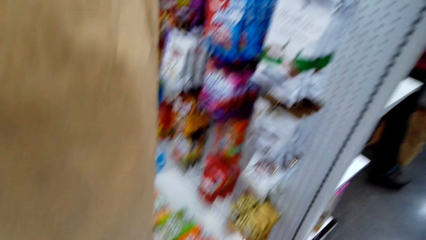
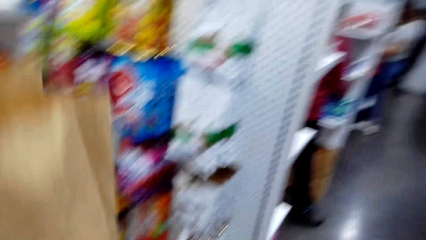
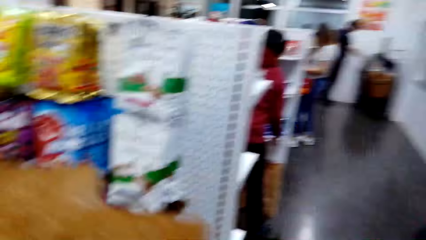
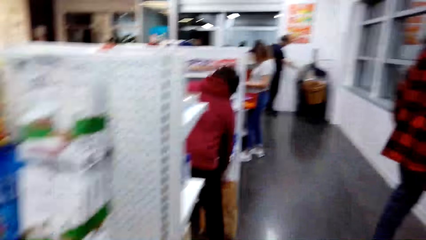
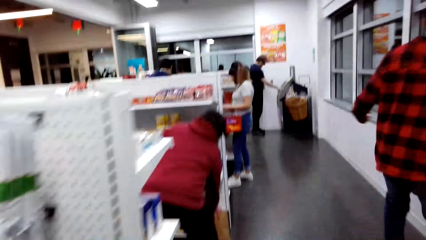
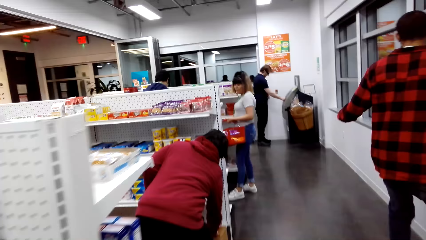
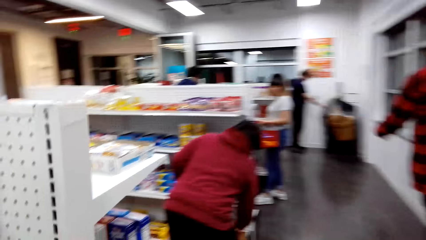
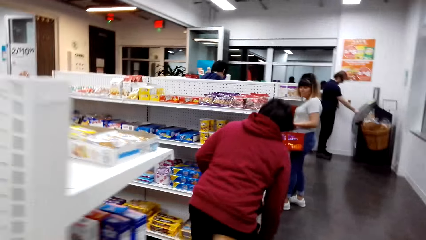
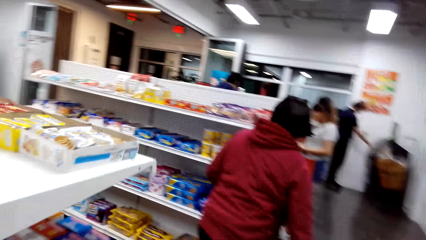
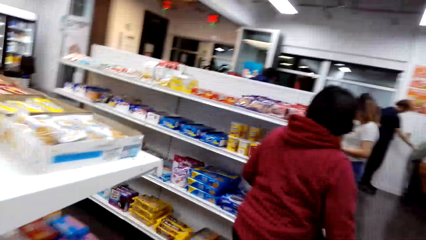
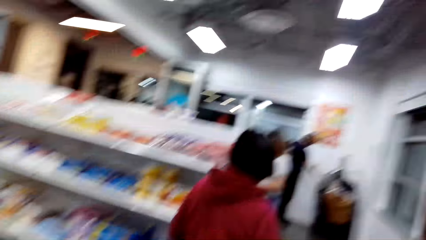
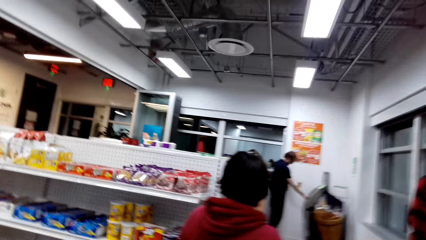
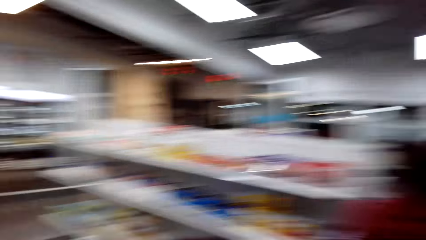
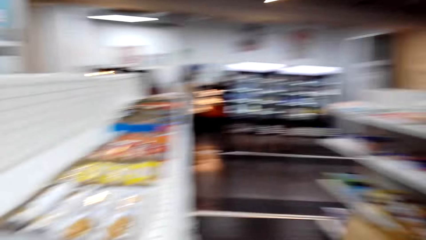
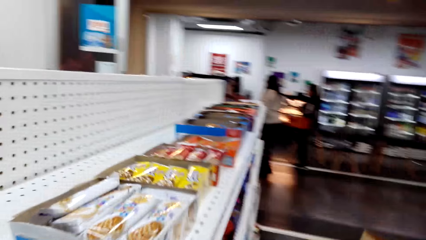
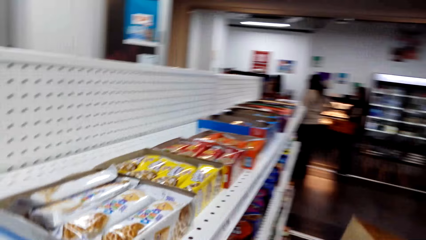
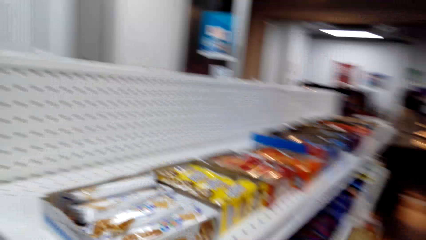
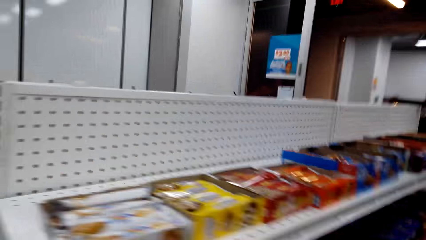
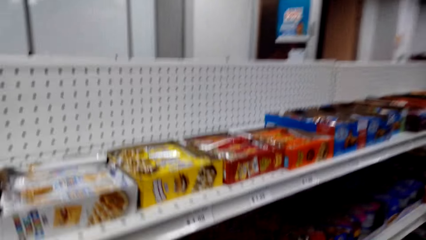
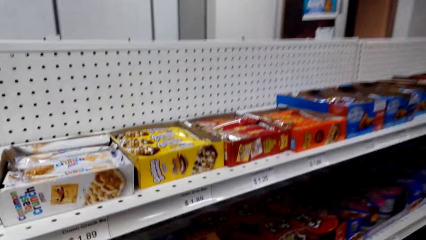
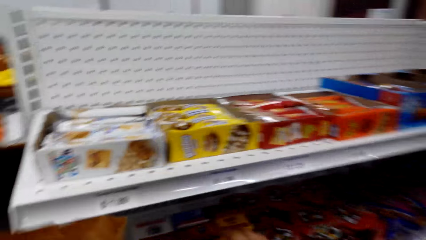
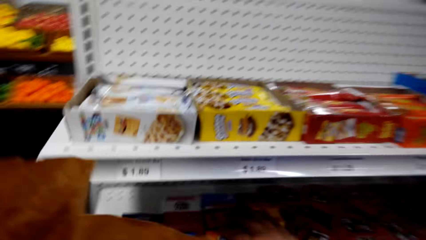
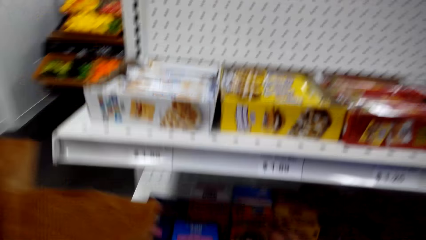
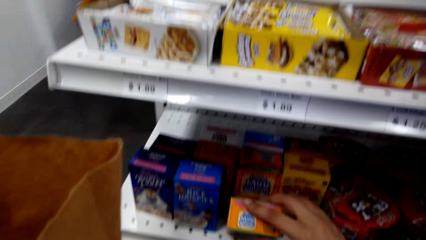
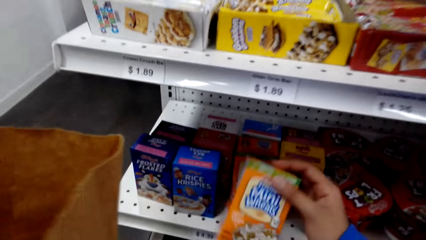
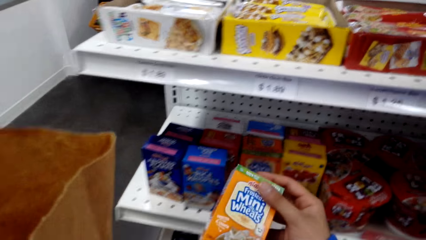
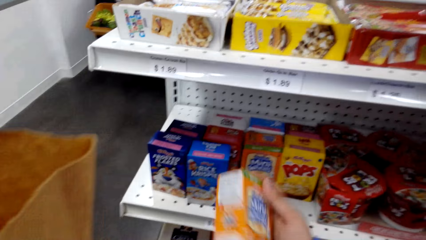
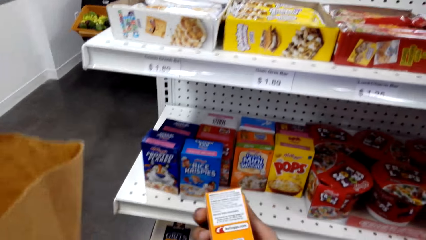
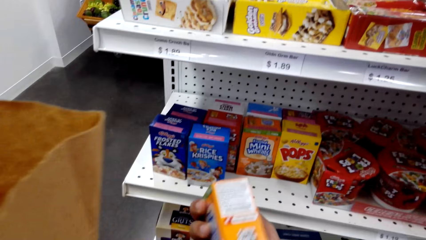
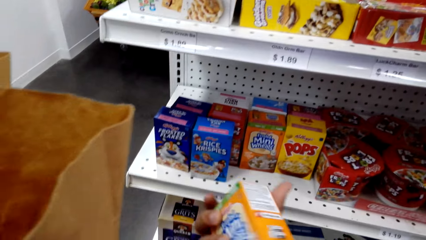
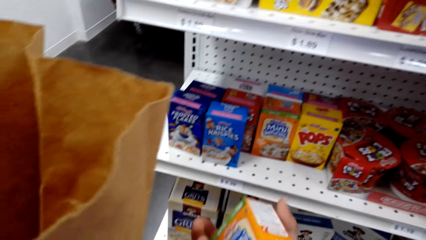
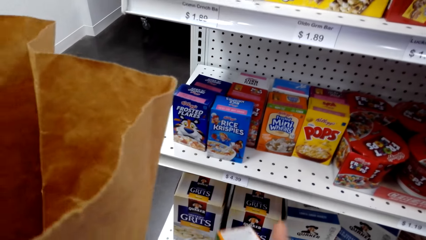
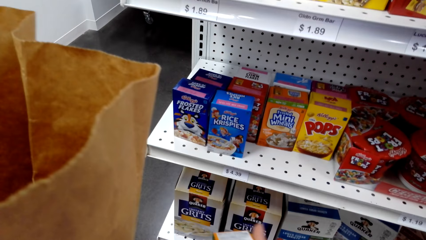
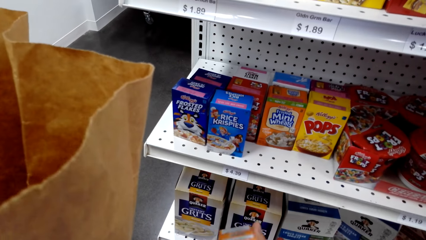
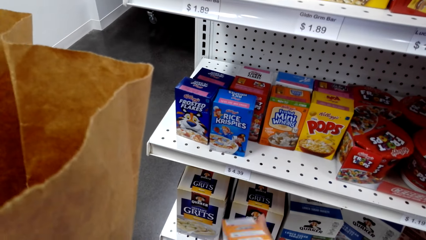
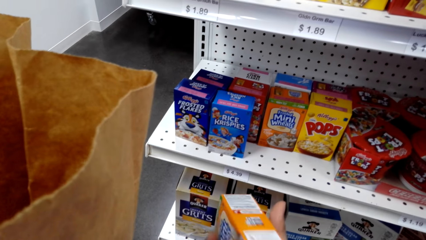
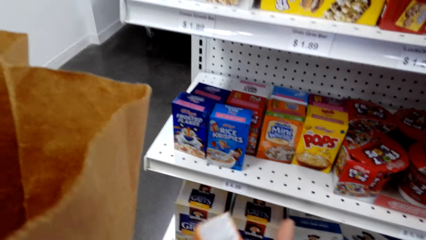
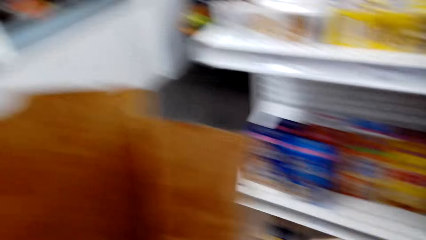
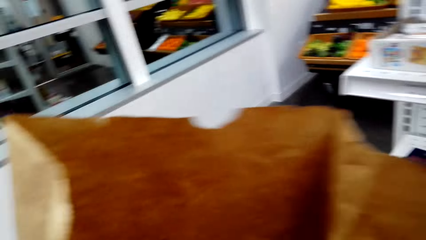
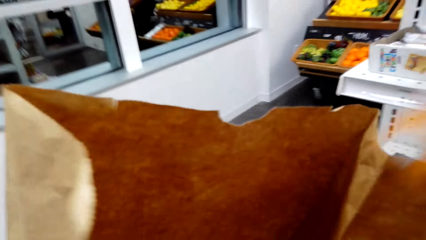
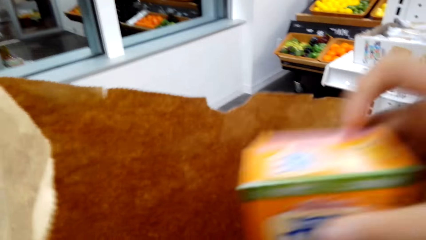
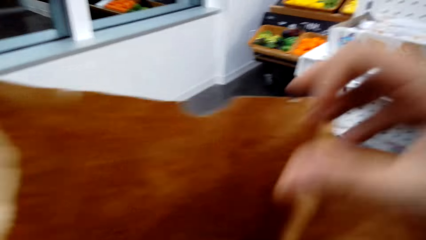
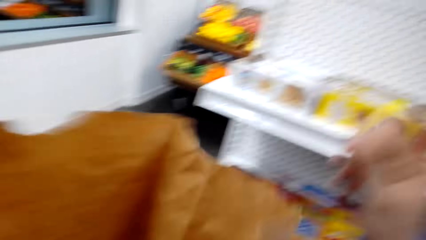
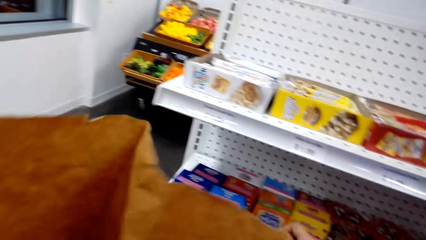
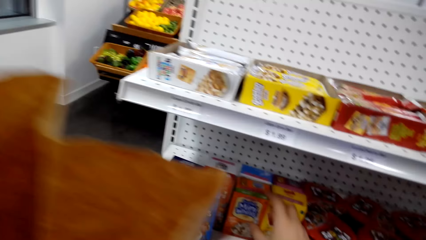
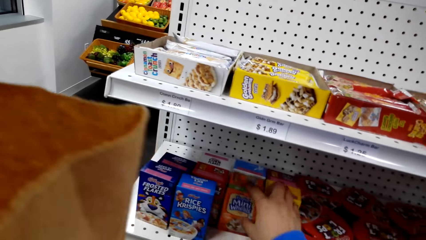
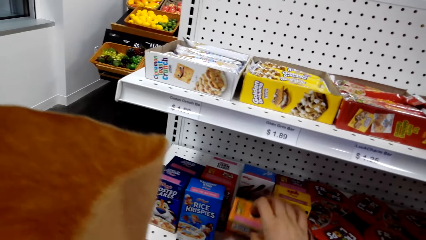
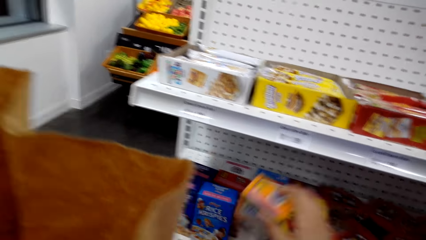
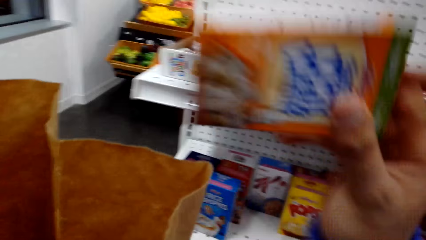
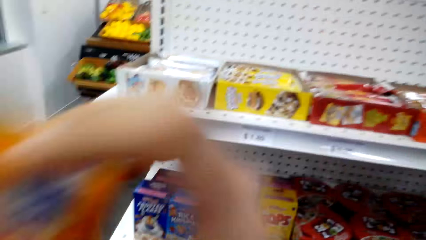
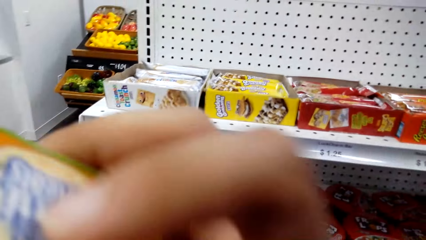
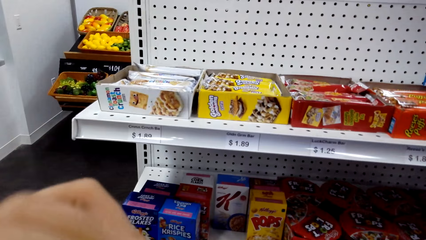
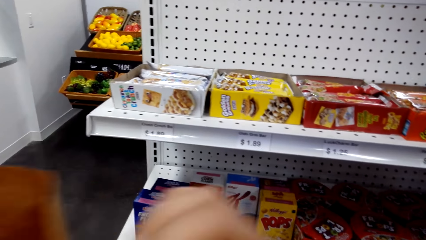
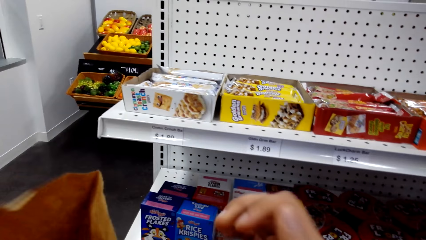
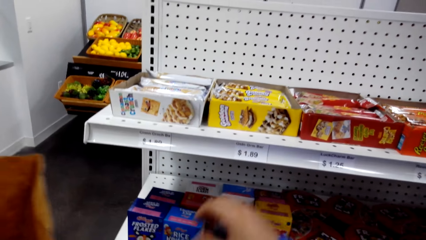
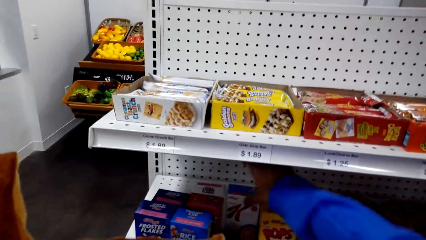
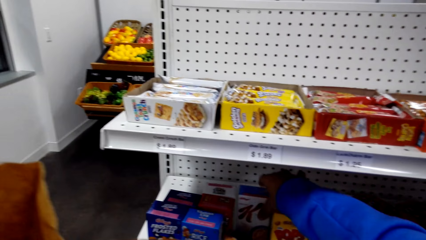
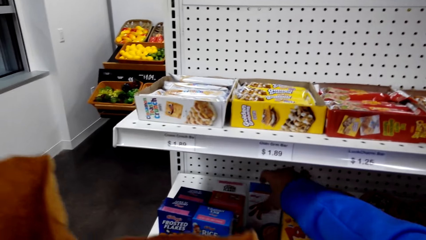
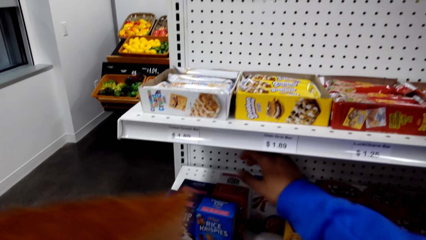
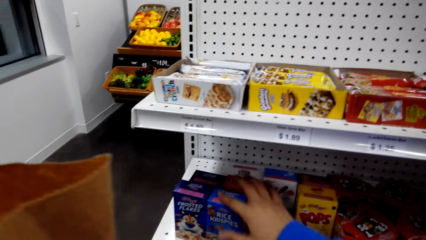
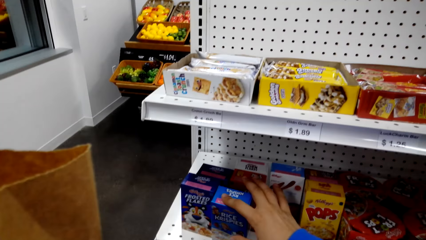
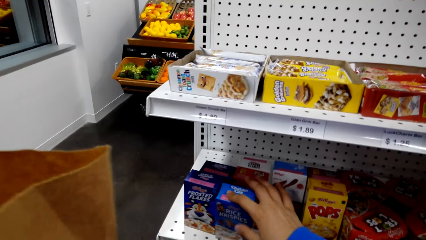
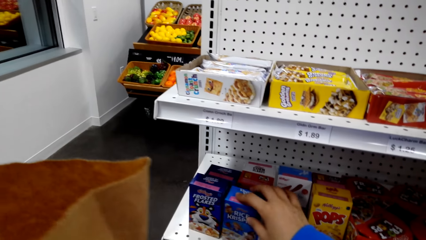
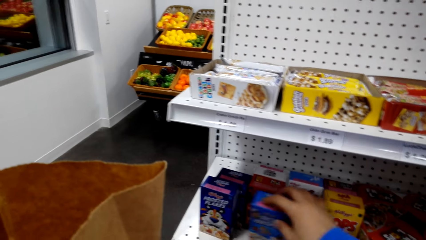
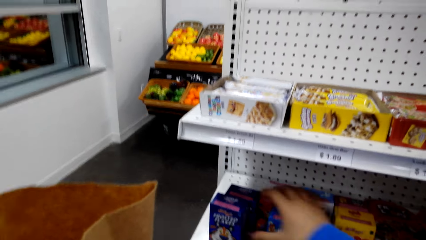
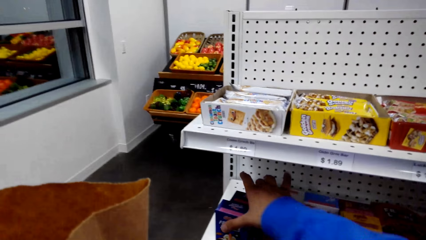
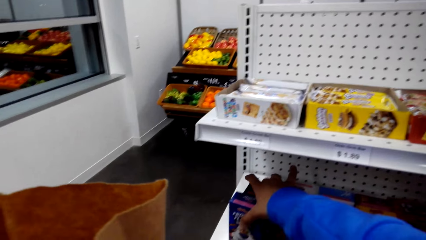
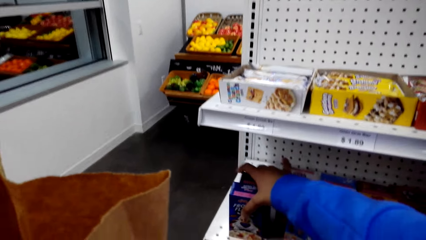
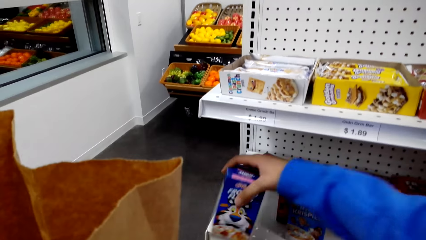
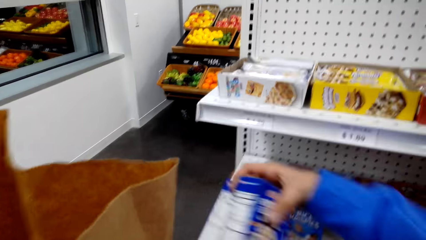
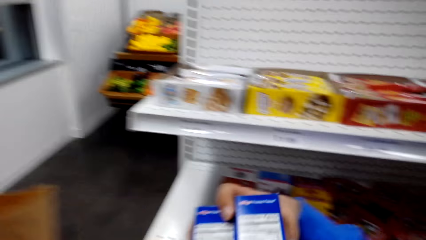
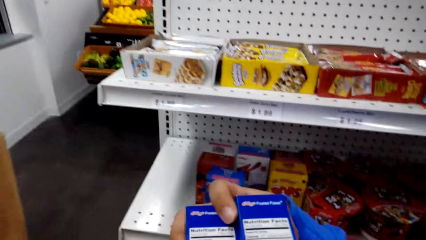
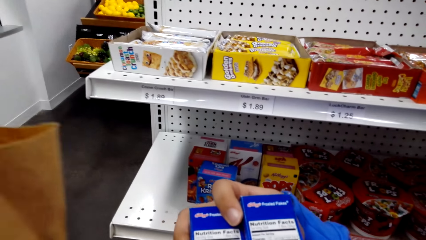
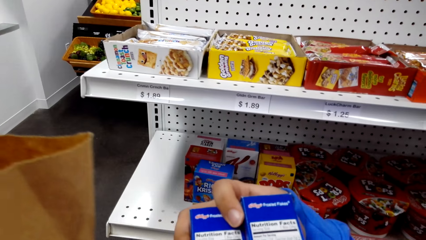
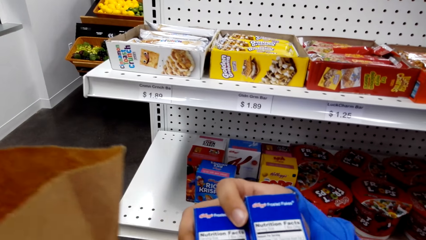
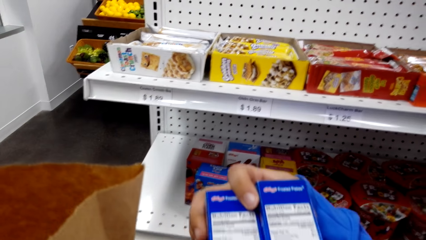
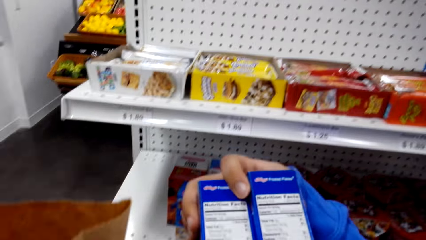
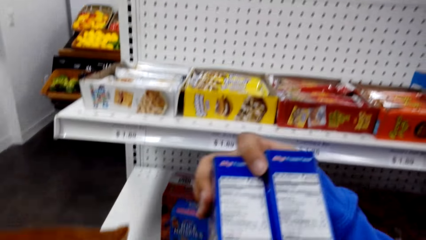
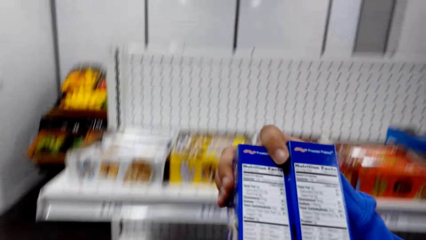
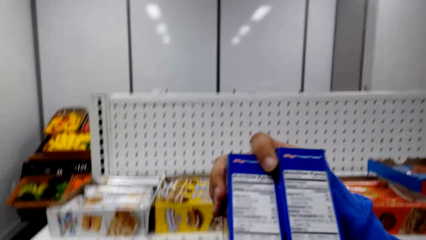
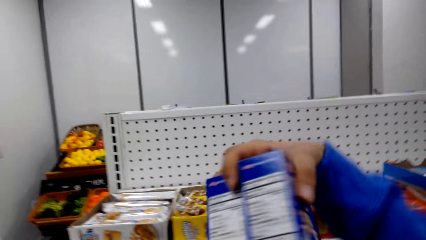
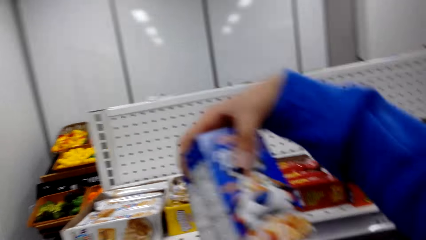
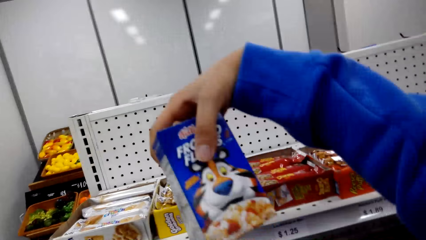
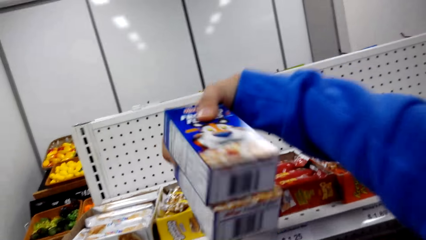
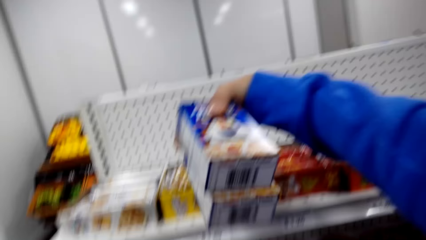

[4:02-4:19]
The camera wearer looks at the shopping list. A woman picks up the paper bag. The camera wearer walks to the shelf. They take the snack from the shelf and look at the box of snacks. They put the box of snacks in the grocery bag. They pick up a box of snacks from the shelf. They put the box of snacks in the grocery bag. They touch the items on the shelf. They take frosted flakes from the shelf and look at the frosted flakes.
